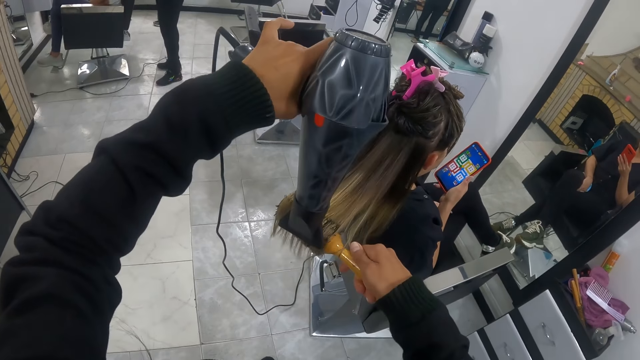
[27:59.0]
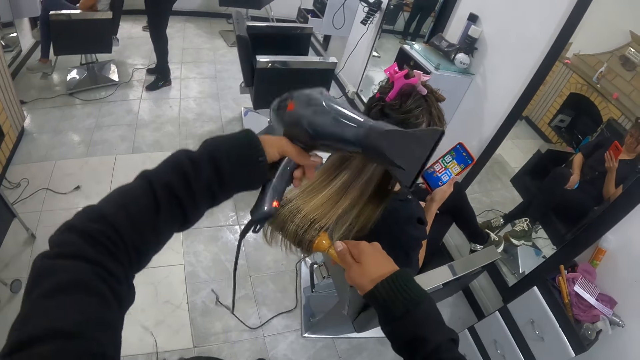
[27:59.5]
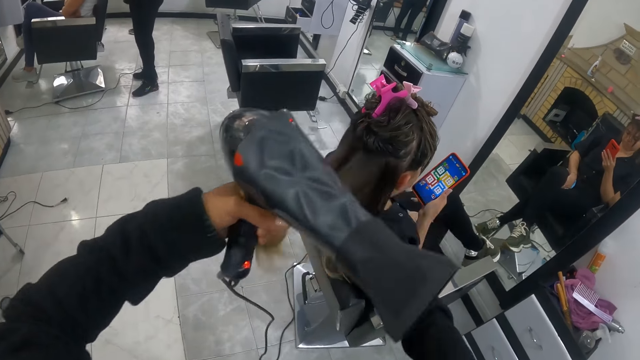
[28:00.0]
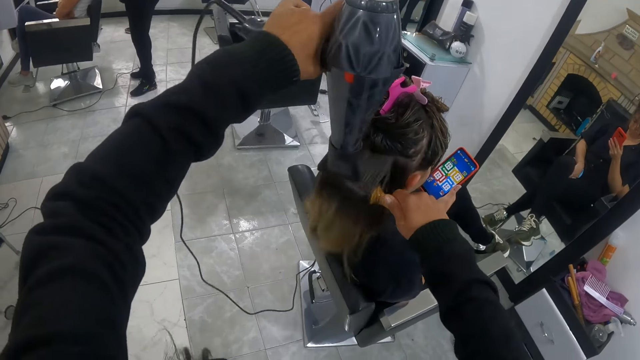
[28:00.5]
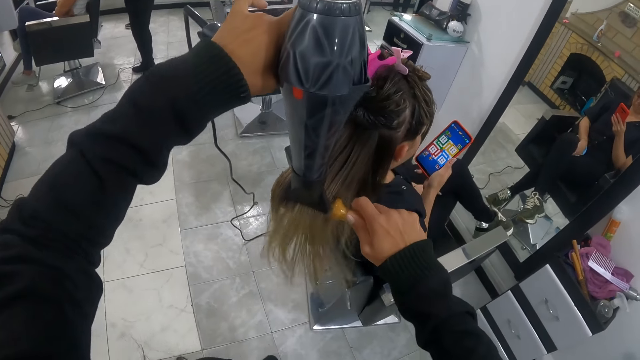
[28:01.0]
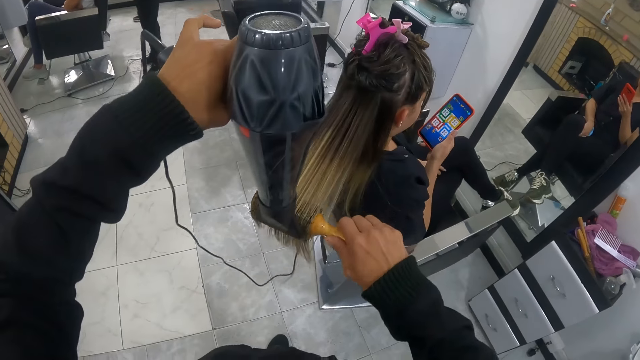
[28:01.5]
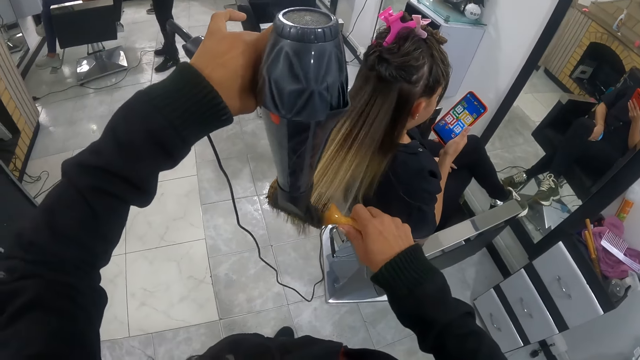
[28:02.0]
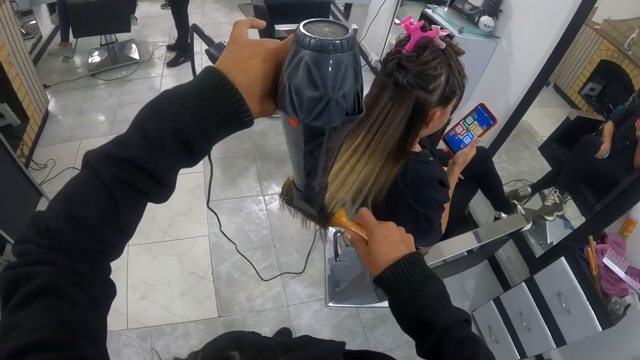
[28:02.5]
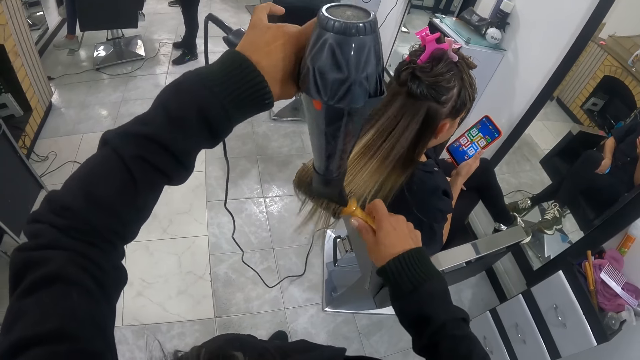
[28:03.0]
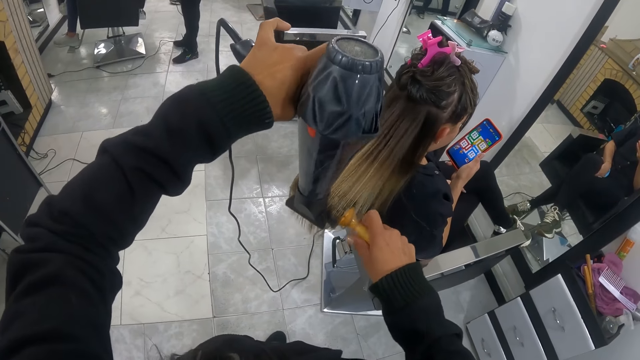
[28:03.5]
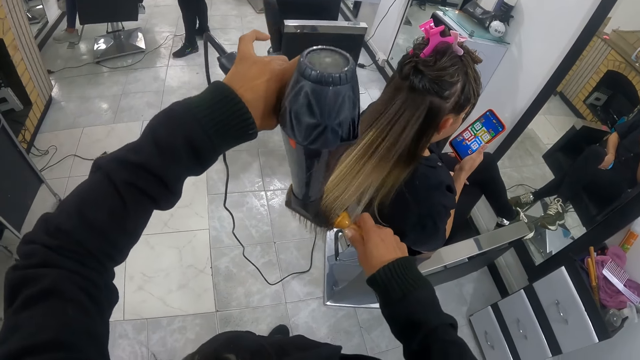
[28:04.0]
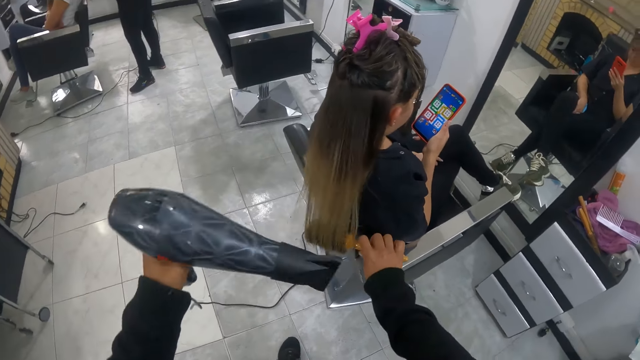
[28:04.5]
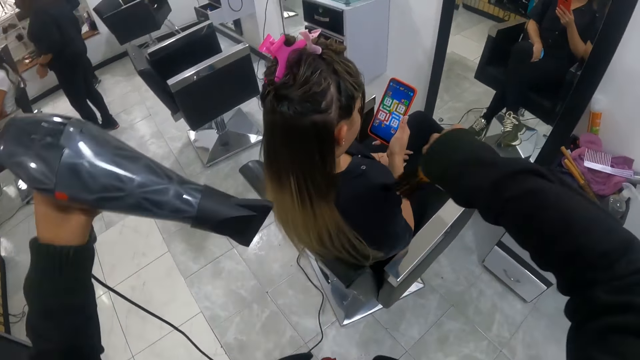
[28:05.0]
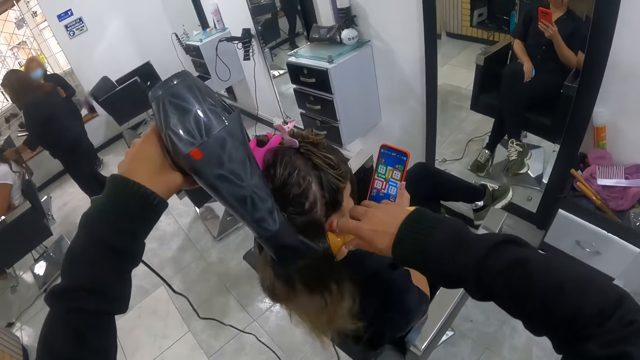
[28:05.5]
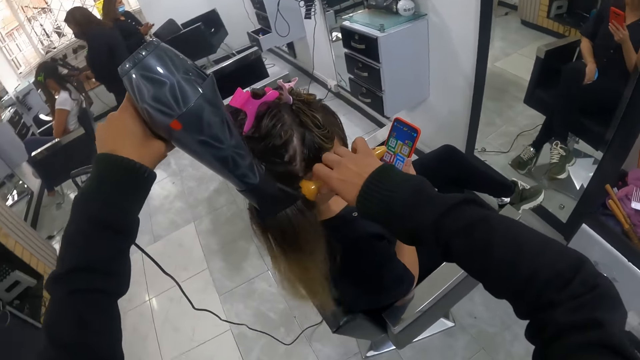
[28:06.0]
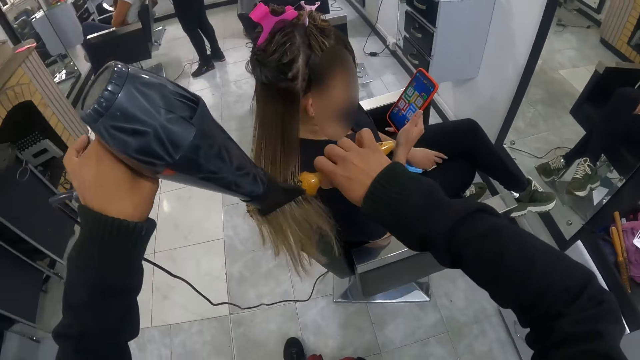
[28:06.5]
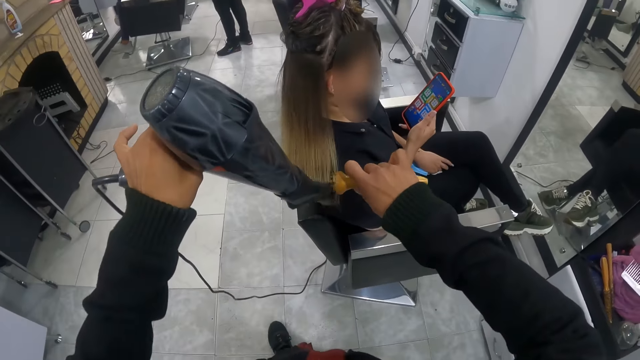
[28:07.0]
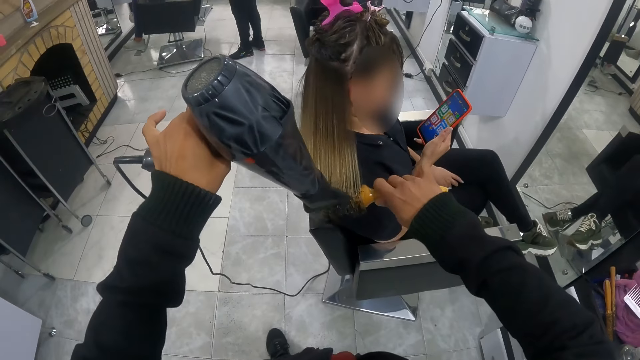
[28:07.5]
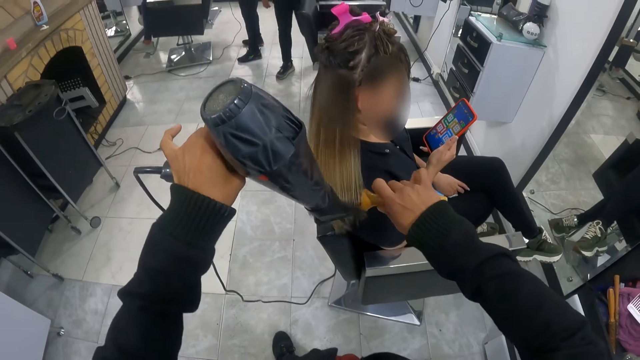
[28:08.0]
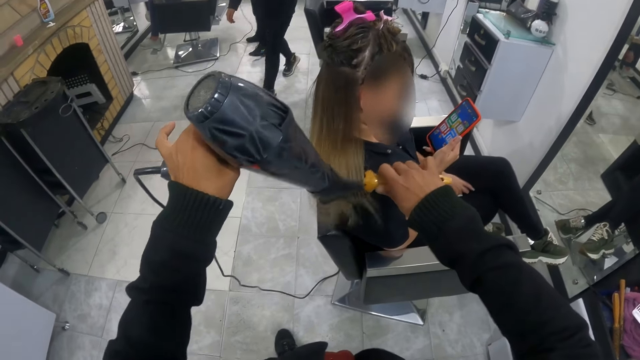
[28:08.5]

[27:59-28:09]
The camera wearer grabs the woman's hair with her left hand and stretches the woman's hair with the hairdryer and round brush in her hands. Another woman interacts with a third woman. The third woman holds a fourth woman's hair with her left hand.

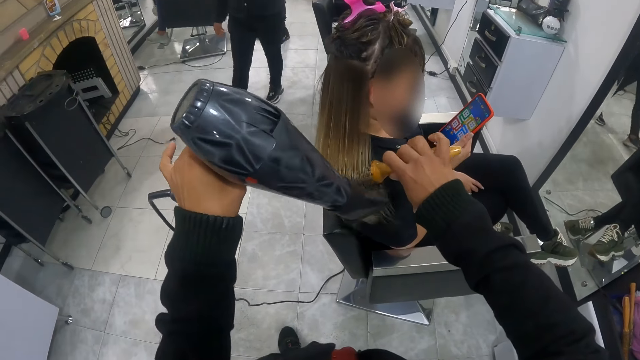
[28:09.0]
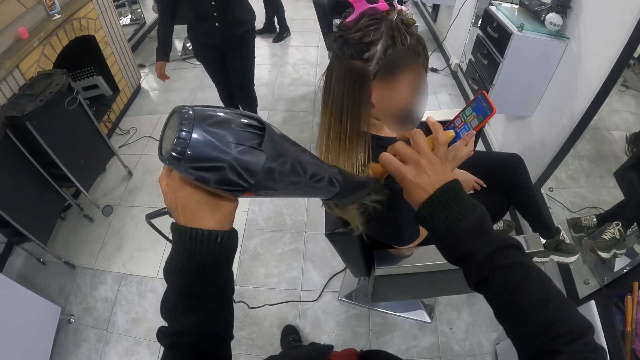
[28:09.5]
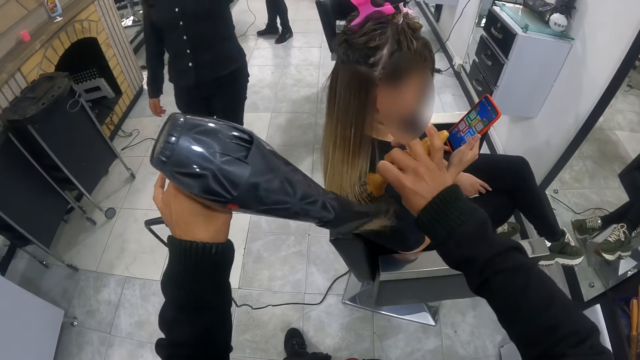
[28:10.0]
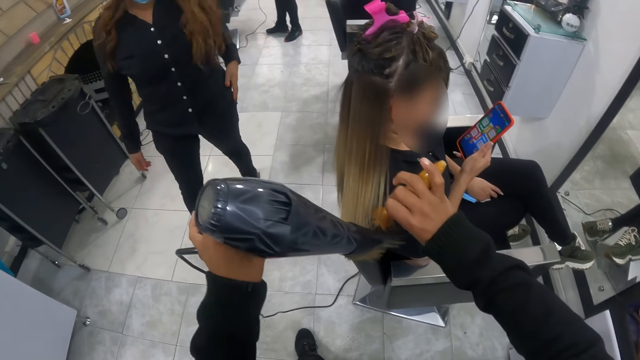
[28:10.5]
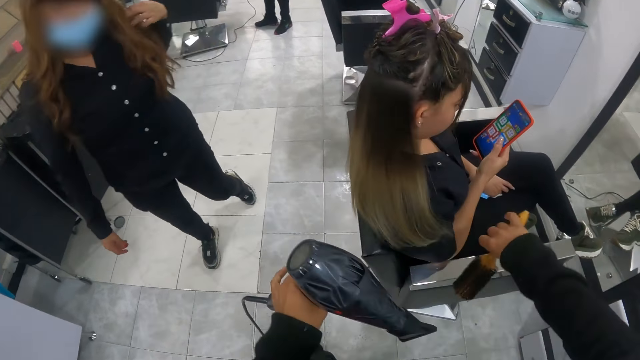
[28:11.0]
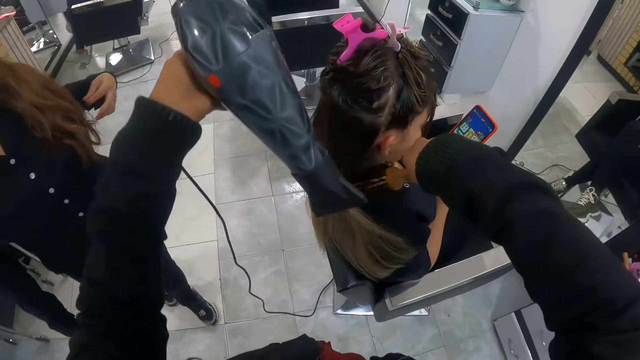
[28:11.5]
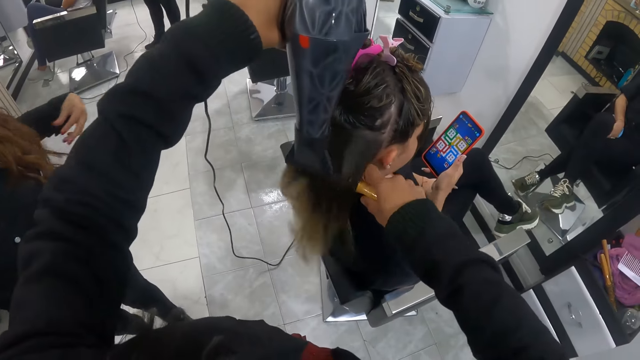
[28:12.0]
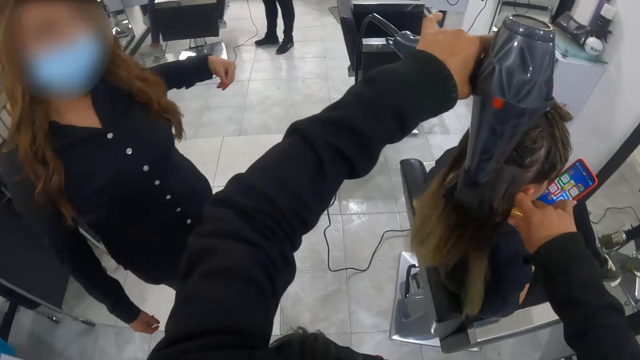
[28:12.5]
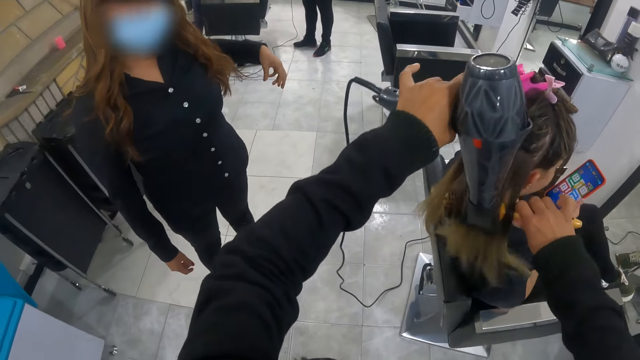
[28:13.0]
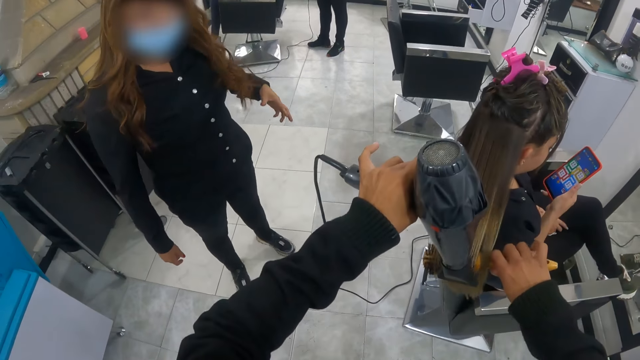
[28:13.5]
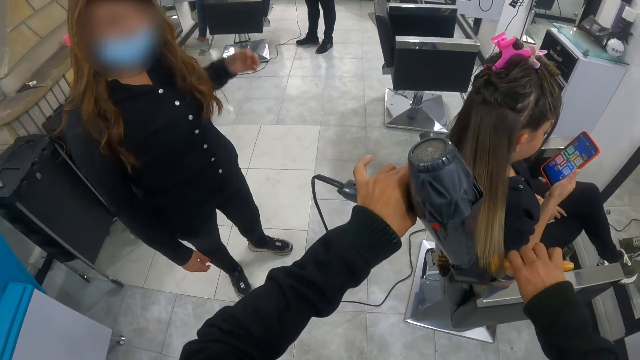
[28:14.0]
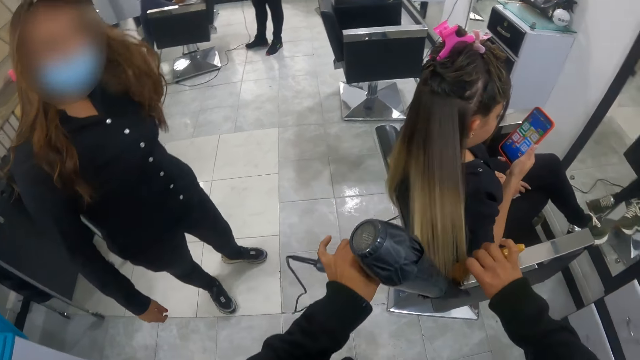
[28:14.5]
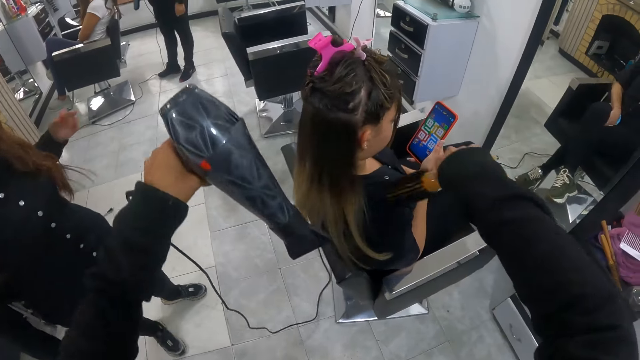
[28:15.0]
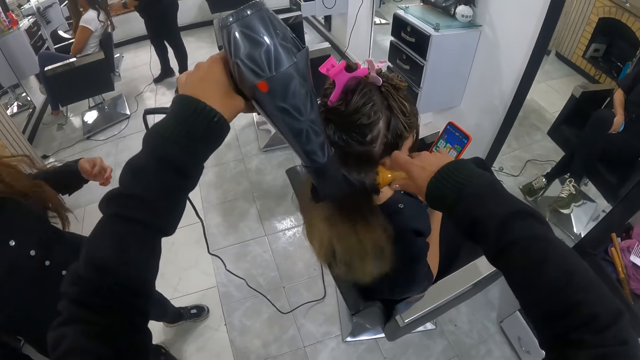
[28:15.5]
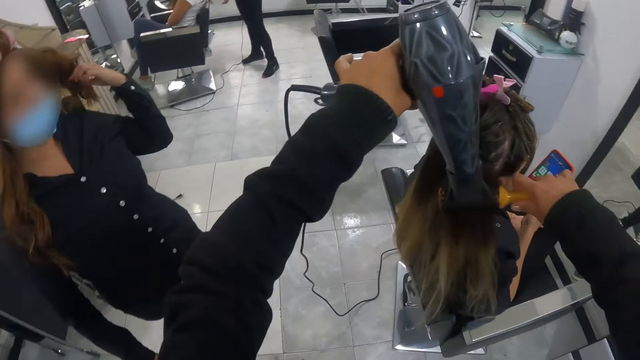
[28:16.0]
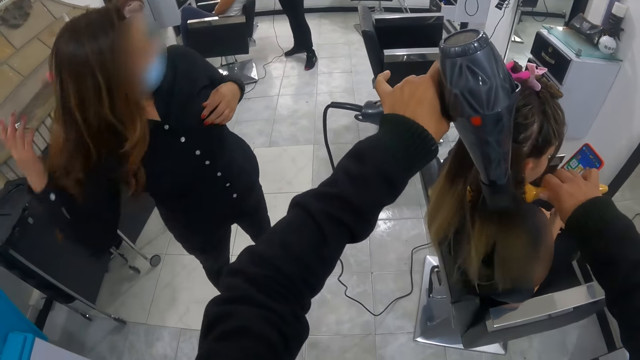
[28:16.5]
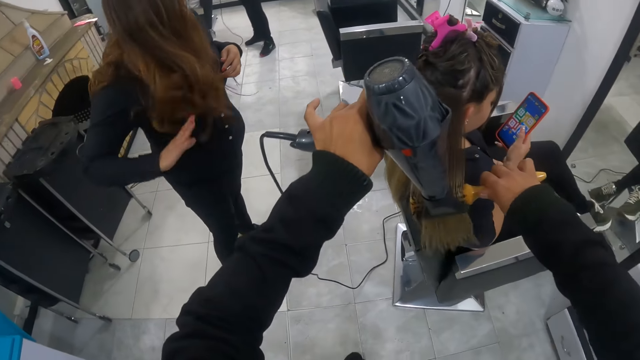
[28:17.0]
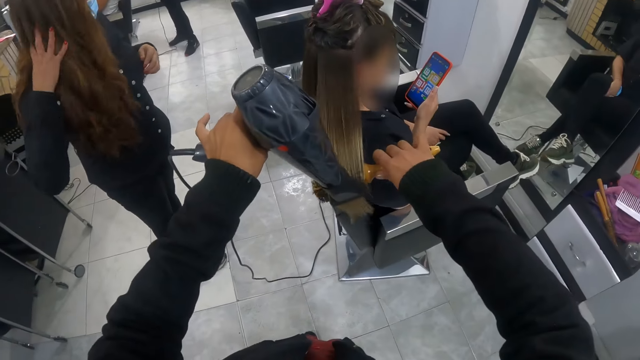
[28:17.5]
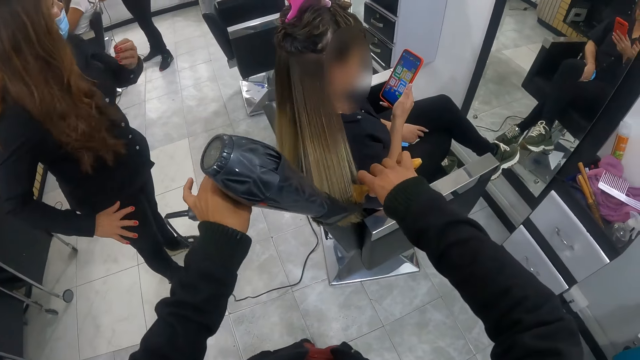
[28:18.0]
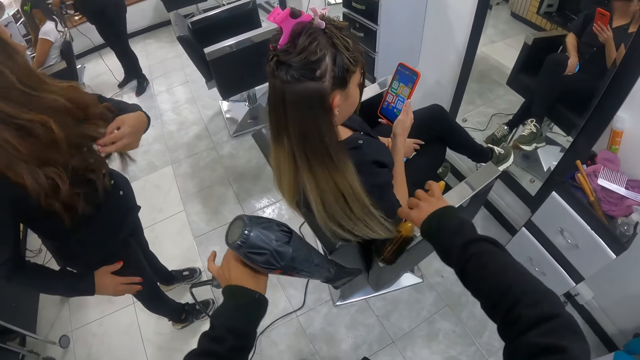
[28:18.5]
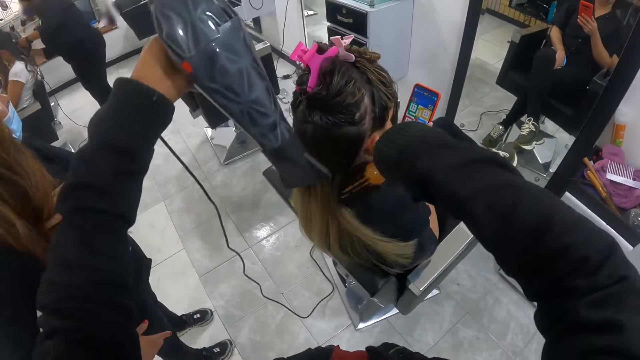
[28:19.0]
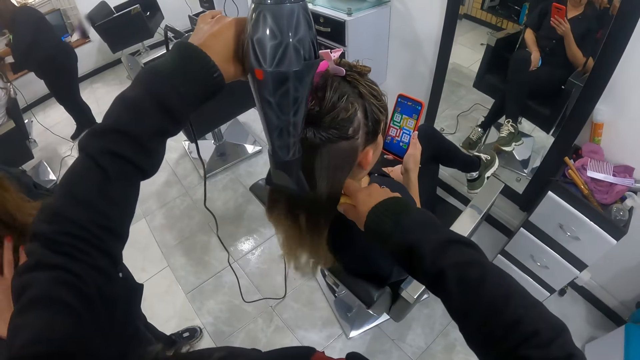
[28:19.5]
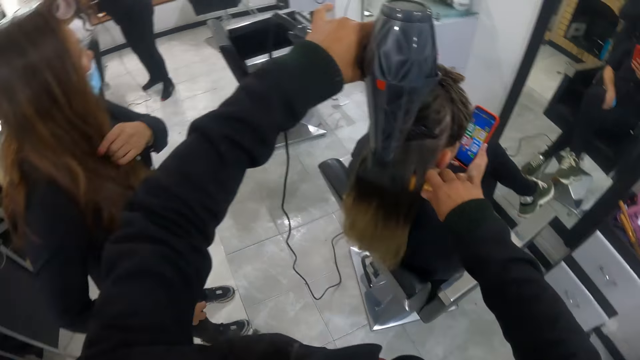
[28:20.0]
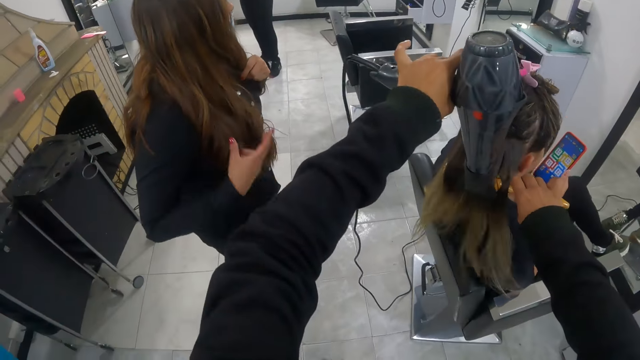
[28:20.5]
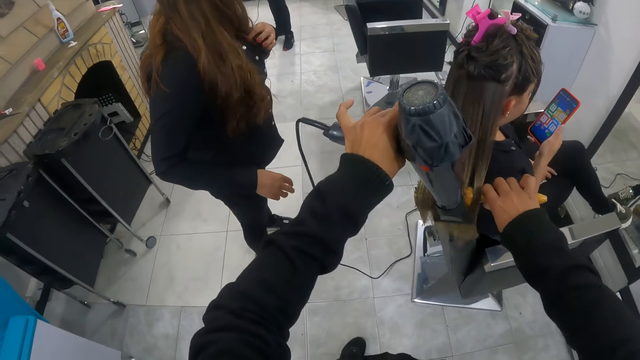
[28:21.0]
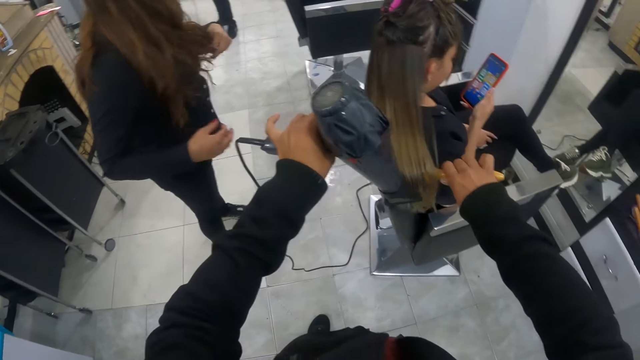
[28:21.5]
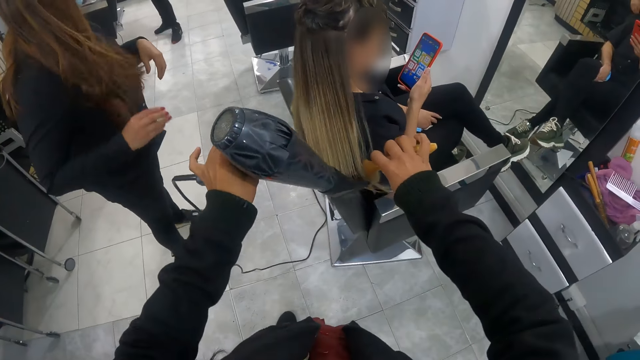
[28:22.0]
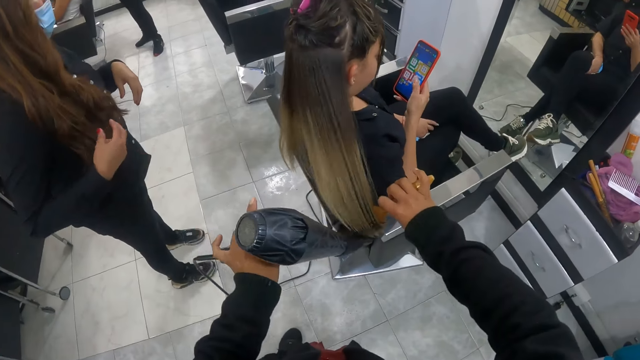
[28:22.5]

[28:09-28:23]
A woman touches her hair with her left hand. The camera wearer interacts with the woman. She dries the hair of another woman with a blow-dryer and hair brush. The second woman uses a mobile phone. The camera wearer stretches the second woman's hair with the hairdryer and round brush in her hands. The second woman uses the mobile phone again. The camera wearer dries the hair of the second woman with the blow-dryer and hair brush again. A third woman touches a fourth woman's hair with her left hand. The first woman flips her hair off her shoulder with her left hand, runs her right hand through her hair, and runs her left hand through her hair. The third woman curls the fourth woman's hair with the straightener in her right hand. The first woman runs her right hand through her hair and touches her hair with her hands.
